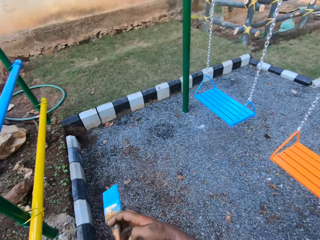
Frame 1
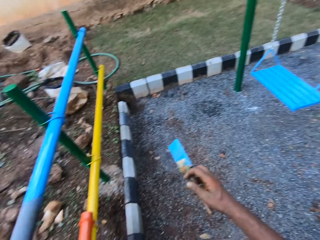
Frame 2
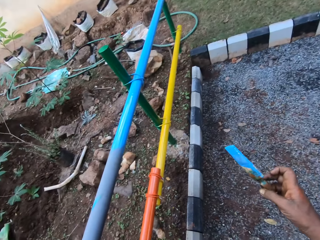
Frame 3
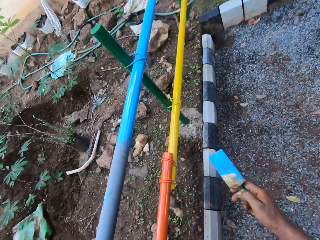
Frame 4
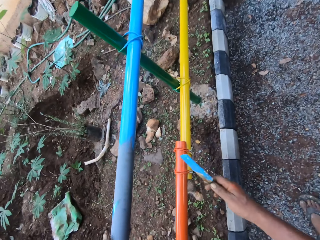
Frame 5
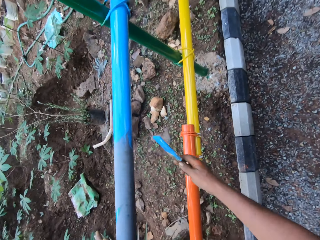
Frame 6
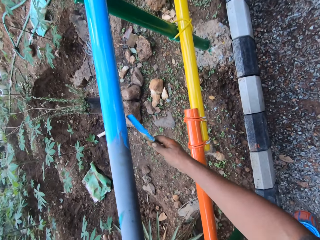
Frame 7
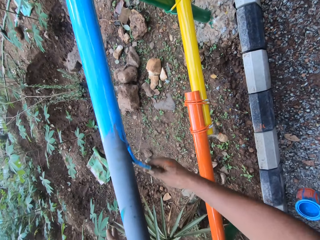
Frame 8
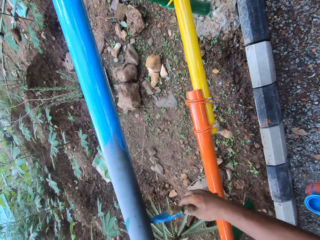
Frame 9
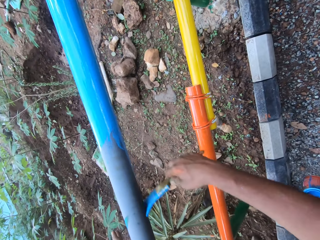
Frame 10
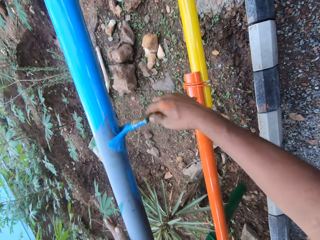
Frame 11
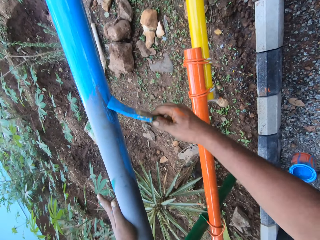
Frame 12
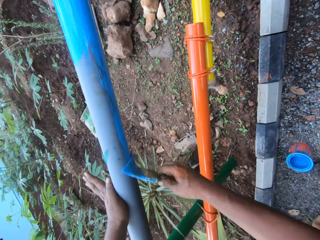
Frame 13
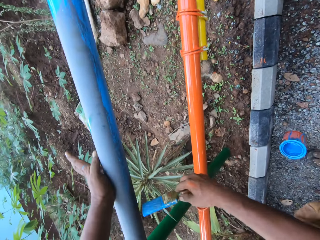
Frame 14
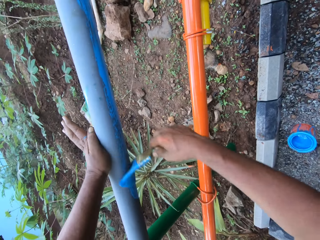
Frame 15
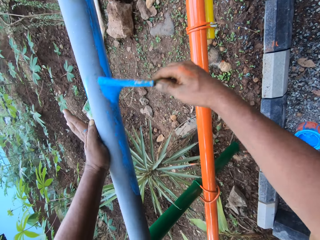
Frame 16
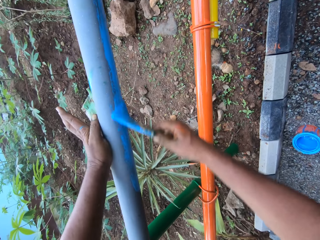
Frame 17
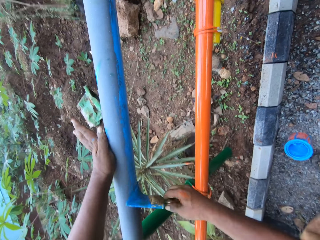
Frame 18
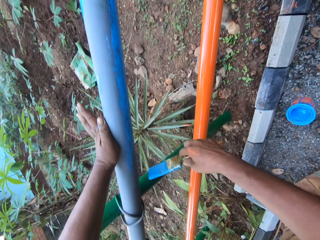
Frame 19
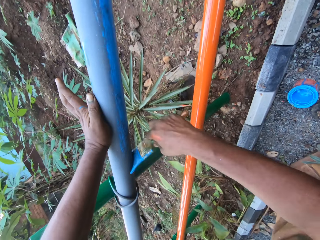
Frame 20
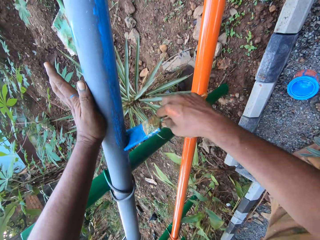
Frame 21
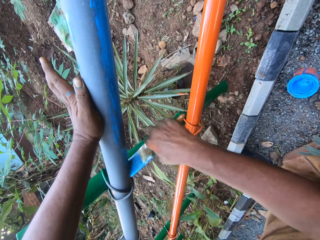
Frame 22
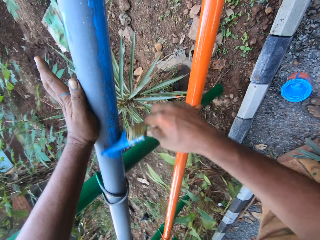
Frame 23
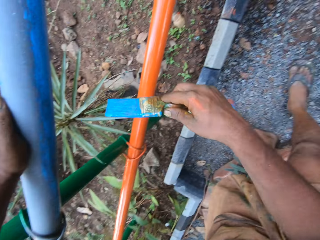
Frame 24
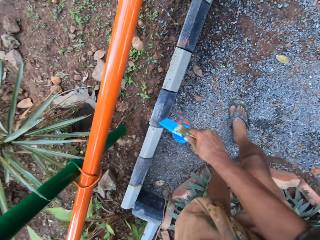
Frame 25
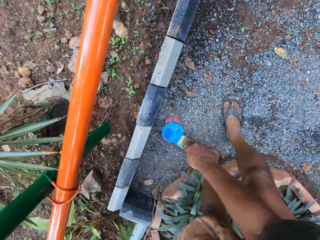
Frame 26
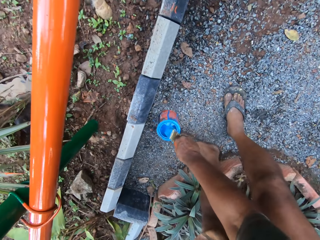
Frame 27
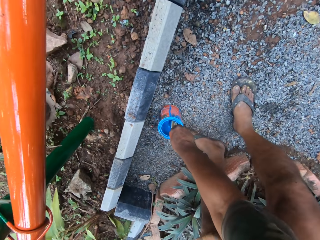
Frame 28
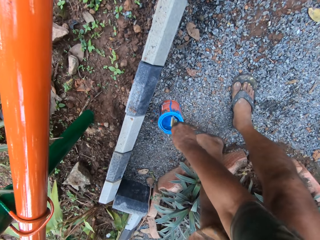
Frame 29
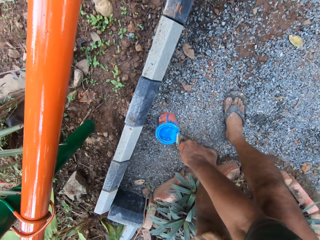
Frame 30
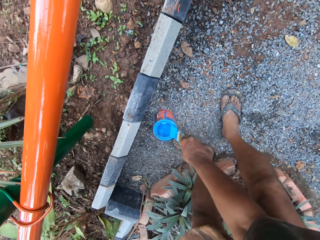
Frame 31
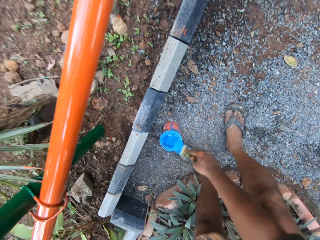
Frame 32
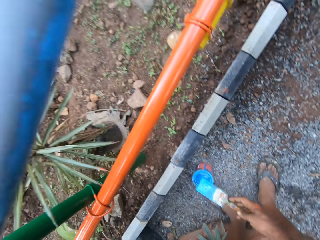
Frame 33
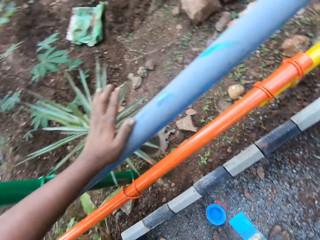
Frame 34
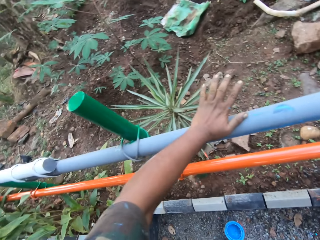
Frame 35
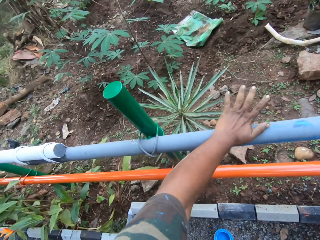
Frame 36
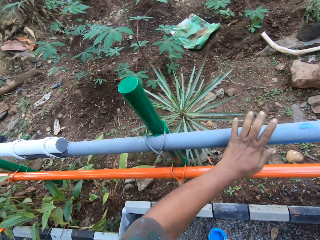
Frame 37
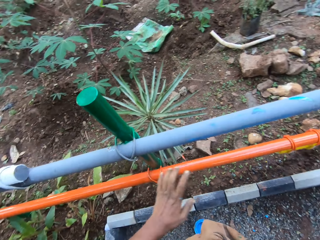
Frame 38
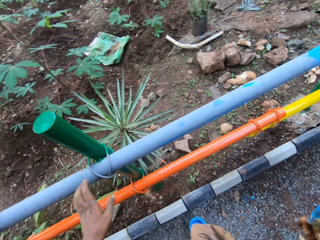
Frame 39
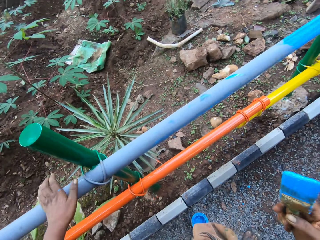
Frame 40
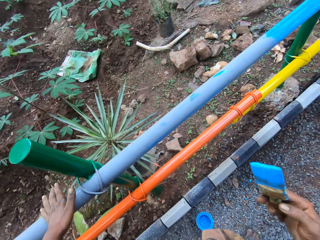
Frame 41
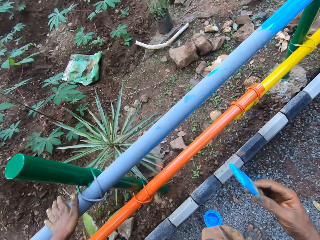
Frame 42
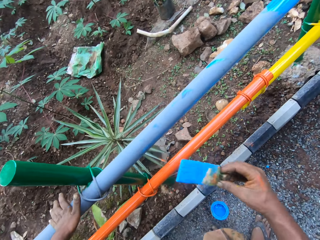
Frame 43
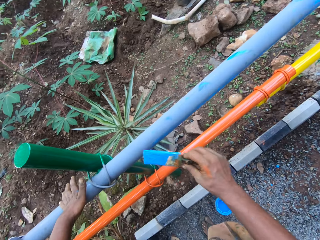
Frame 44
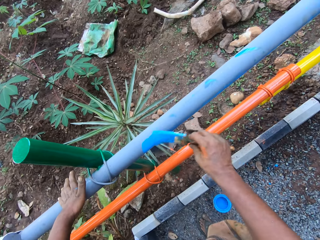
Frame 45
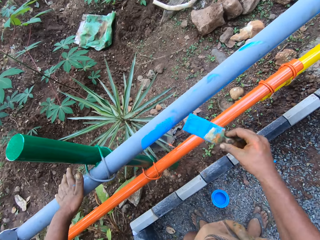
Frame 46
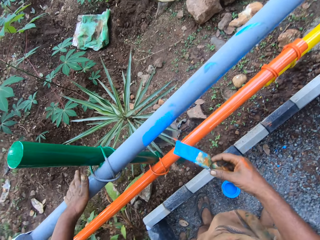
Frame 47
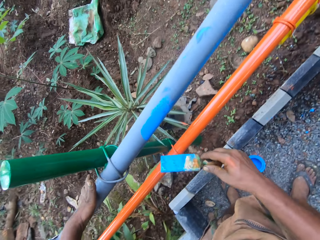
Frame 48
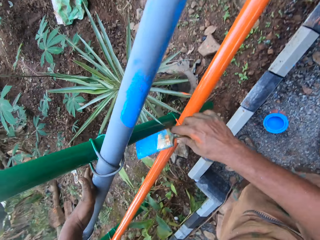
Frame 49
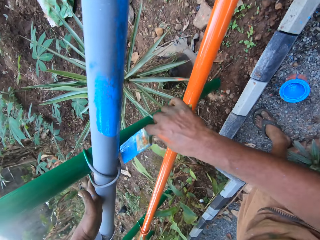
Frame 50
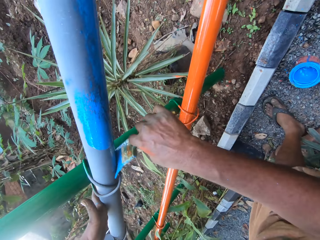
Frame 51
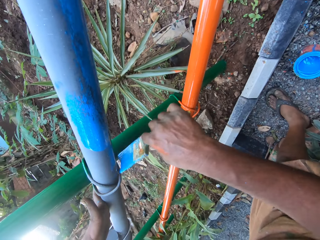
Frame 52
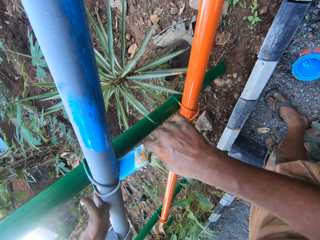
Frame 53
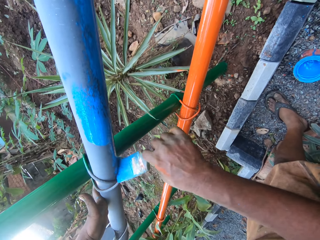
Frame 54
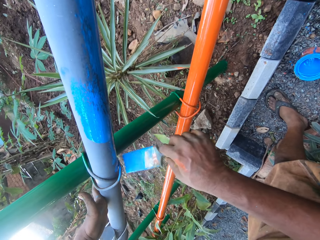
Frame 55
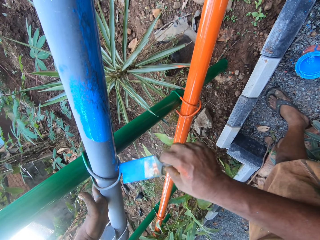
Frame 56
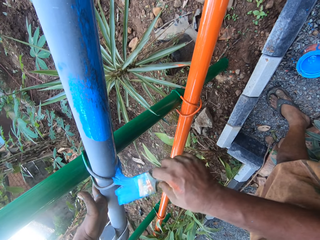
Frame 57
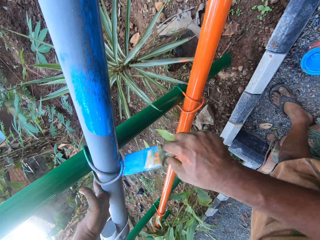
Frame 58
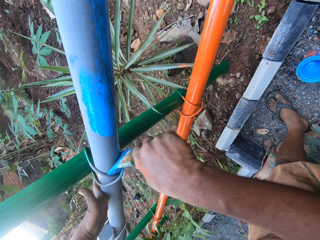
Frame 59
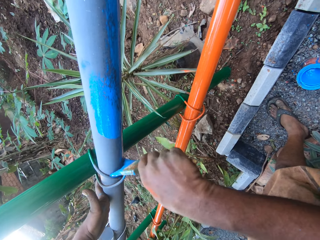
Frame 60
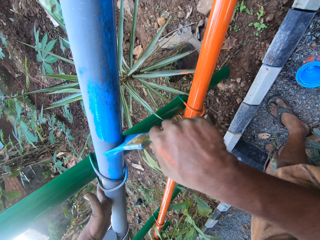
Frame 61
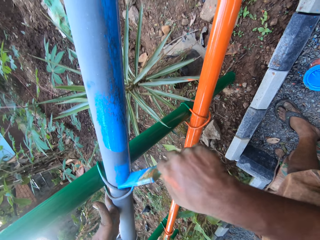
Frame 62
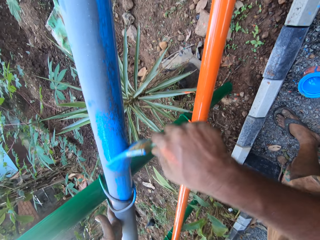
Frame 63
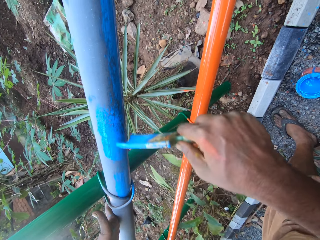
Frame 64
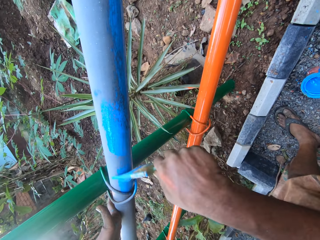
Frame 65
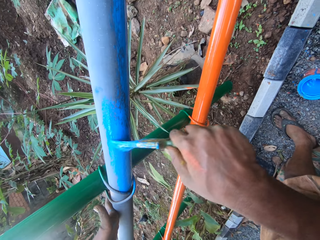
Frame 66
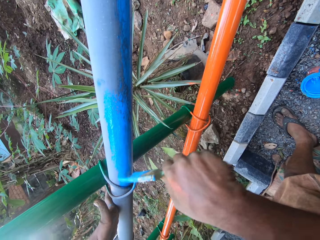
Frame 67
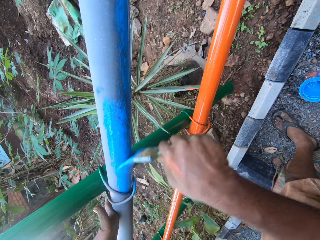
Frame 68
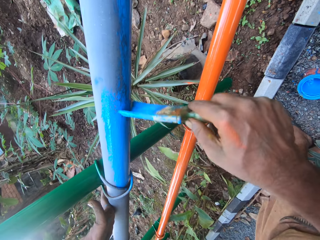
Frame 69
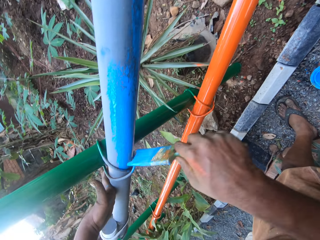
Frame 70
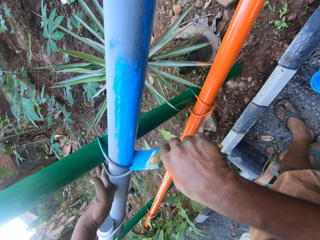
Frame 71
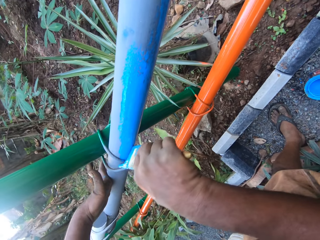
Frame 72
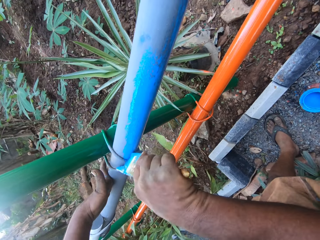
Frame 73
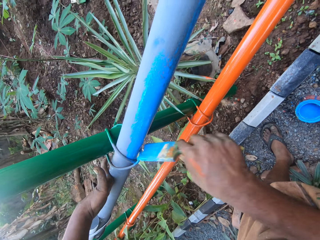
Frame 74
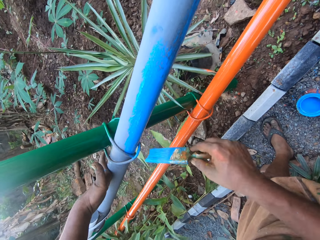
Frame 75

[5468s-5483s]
The camera wearer paints the metal rod. They dip the paint brush in the paint can or container. They rub the paint brush on the edge of the container. They wipe paint. They place a hand on the metal rod. They paint the metal rod.

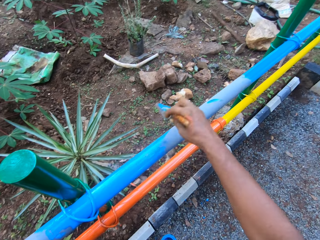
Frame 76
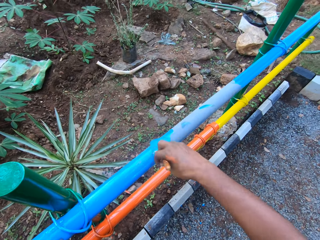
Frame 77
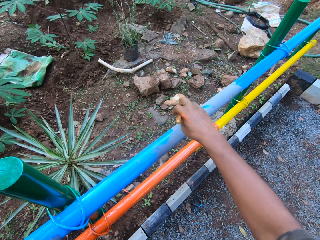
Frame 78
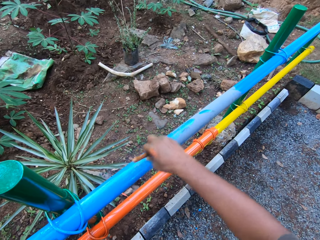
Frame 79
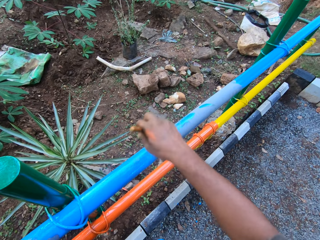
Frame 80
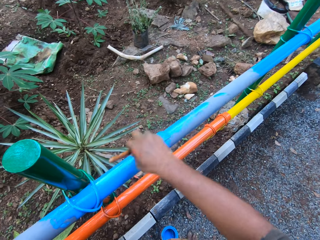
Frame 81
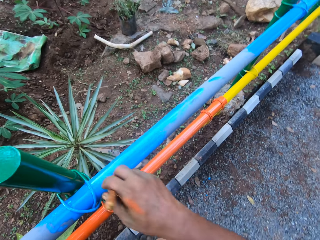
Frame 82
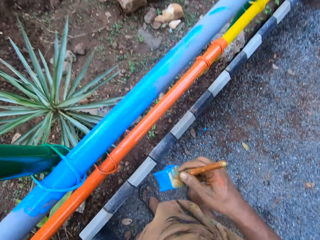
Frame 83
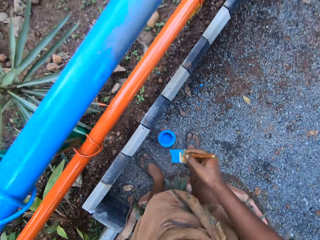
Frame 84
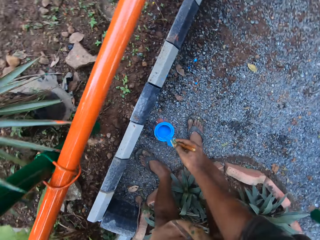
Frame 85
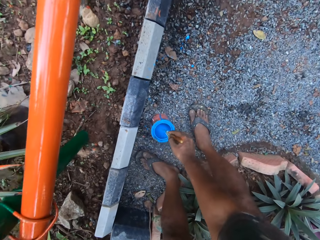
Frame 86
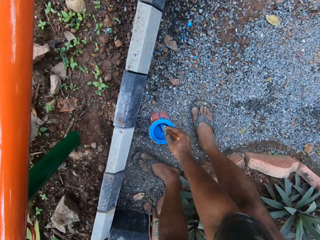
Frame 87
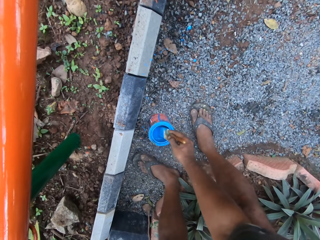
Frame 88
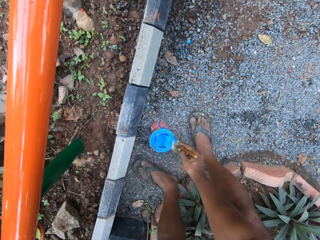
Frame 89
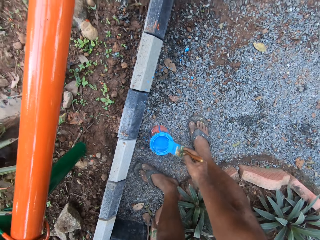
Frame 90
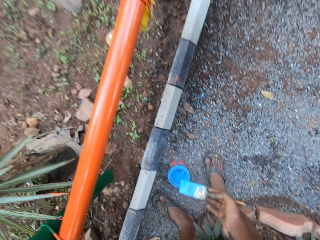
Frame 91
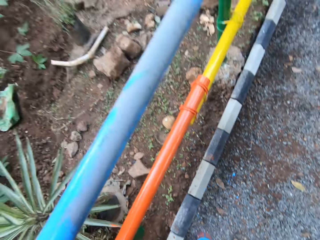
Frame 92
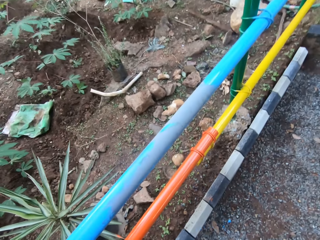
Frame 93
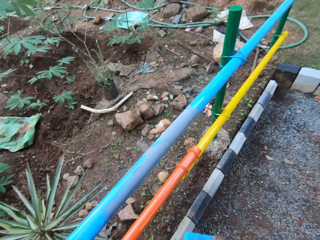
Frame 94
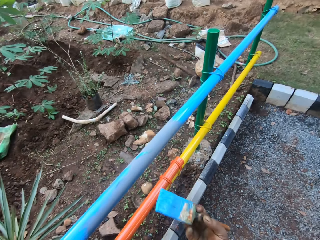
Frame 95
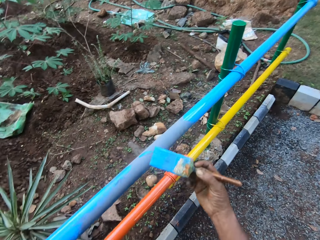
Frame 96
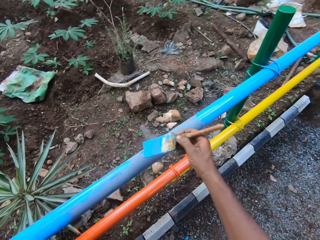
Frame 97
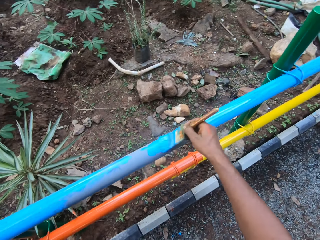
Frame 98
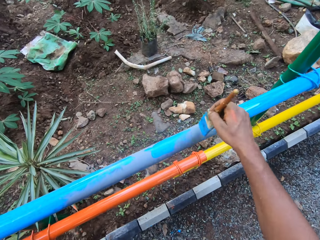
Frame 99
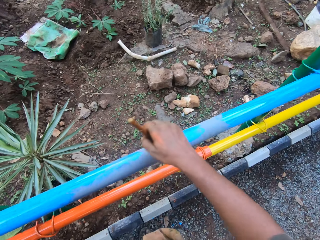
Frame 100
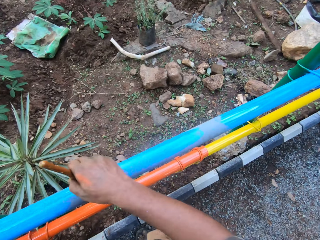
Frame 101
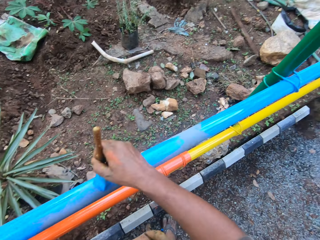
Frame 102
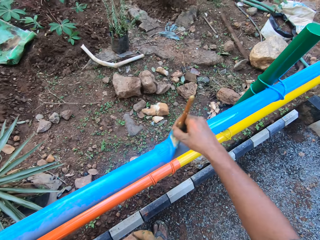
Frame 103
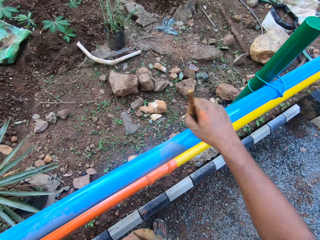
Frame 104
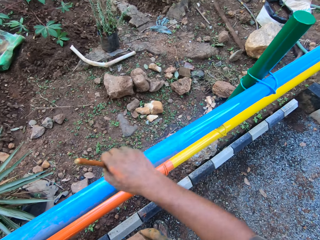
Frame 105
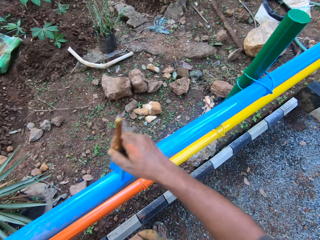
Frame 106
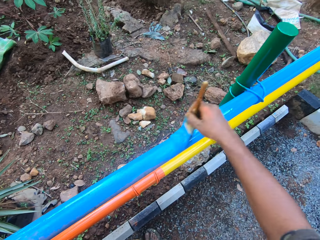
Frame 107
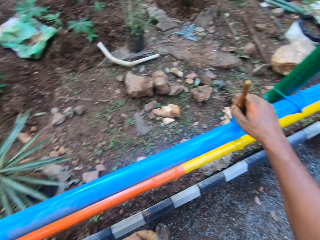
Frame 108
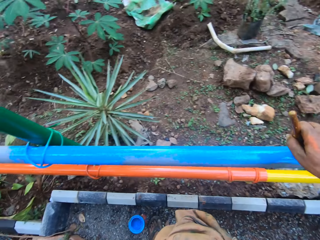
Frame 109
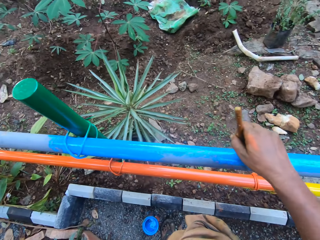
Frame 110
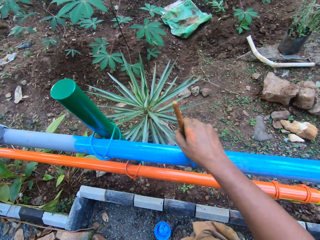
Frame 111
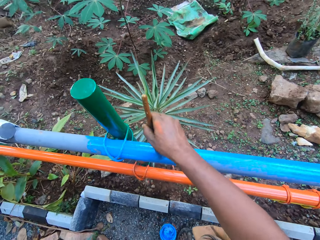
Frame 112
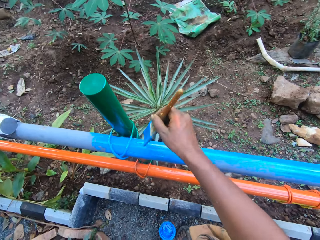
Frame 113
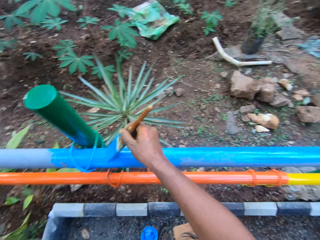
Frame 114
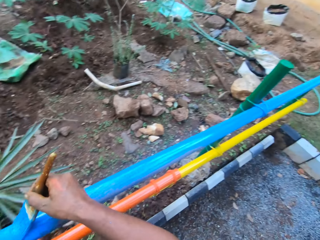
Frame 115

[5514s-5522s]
The camera wearer dips the paint brush in the paint can or container. They rub the paint brush on the edge of the container. They paint the metal rod.
